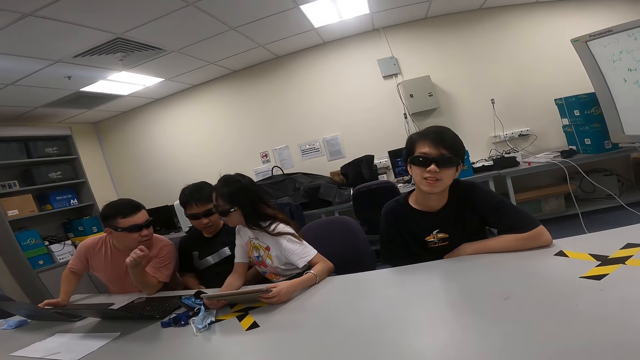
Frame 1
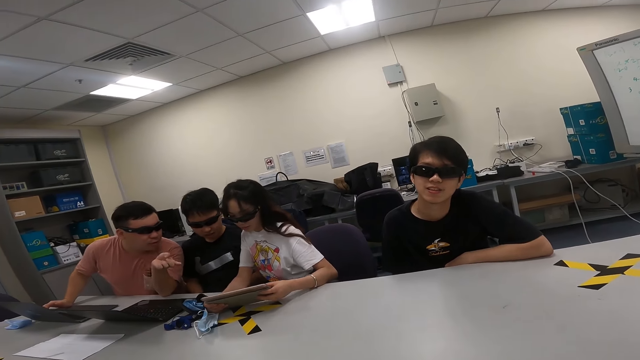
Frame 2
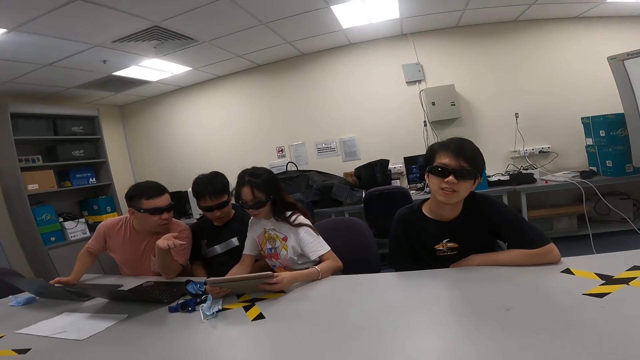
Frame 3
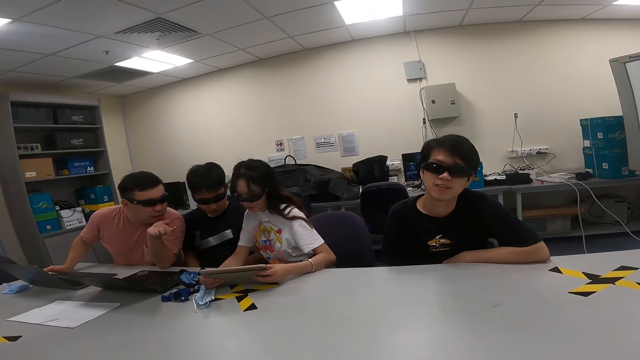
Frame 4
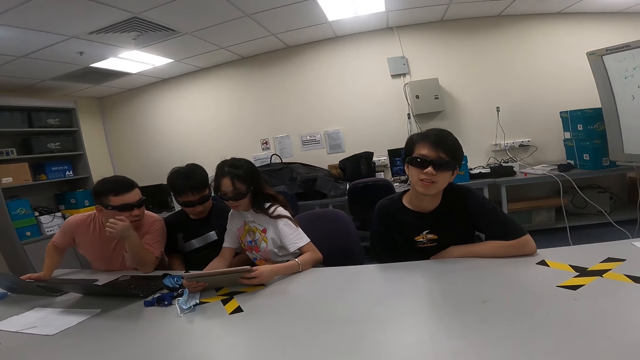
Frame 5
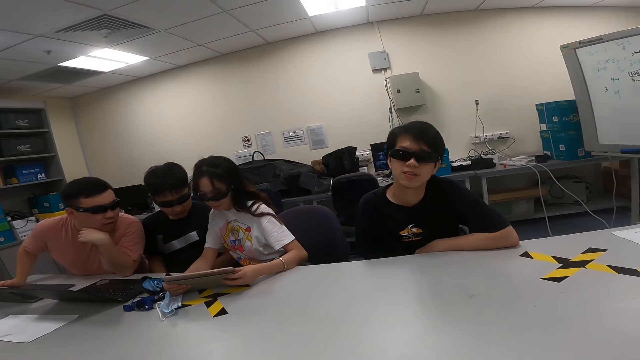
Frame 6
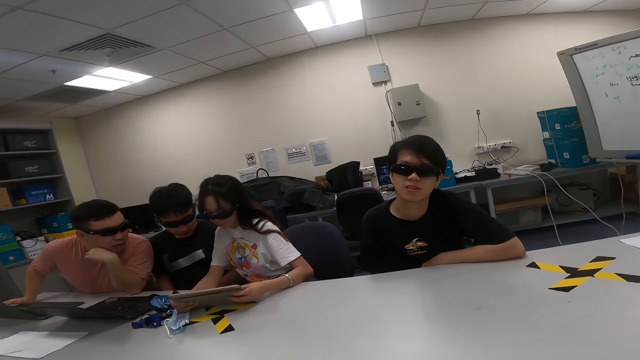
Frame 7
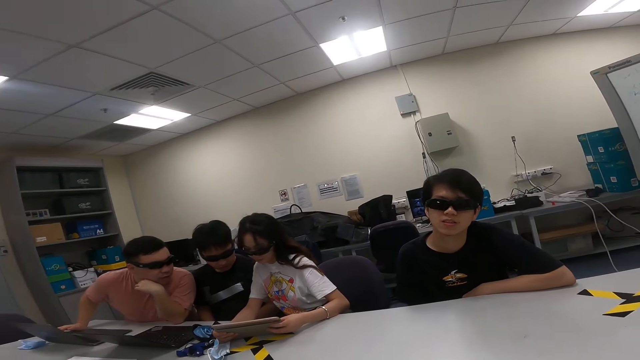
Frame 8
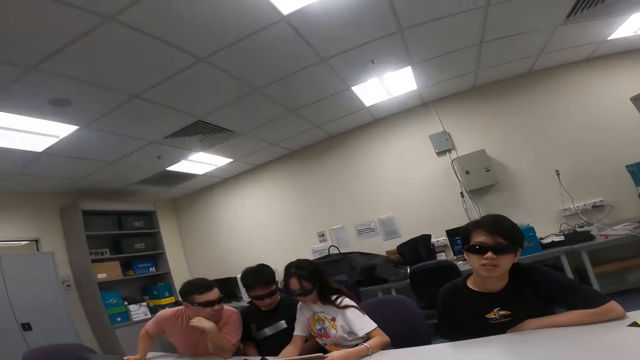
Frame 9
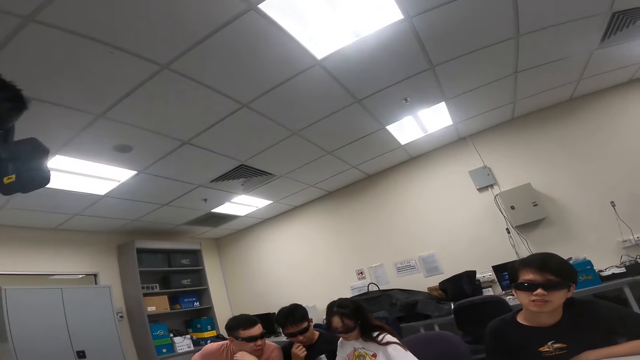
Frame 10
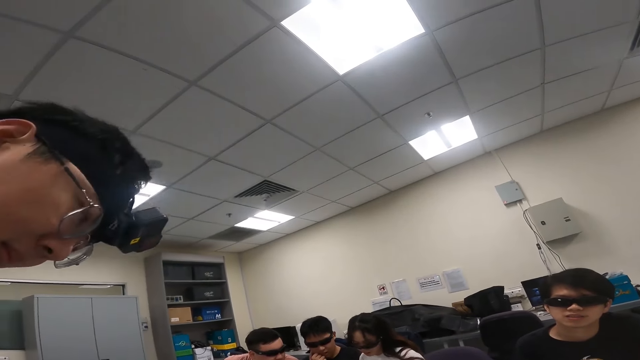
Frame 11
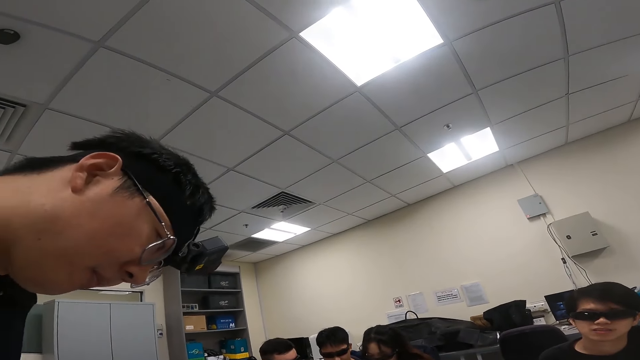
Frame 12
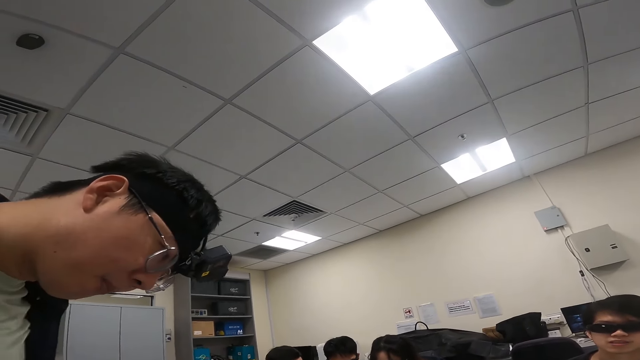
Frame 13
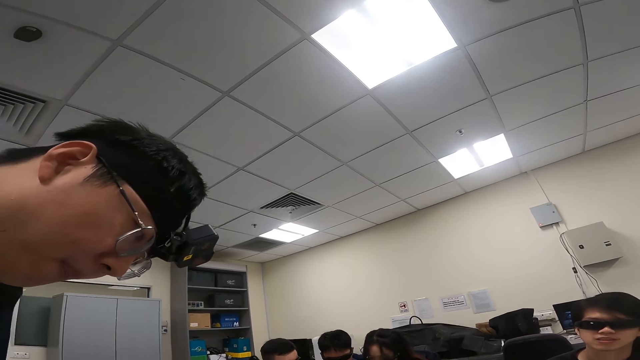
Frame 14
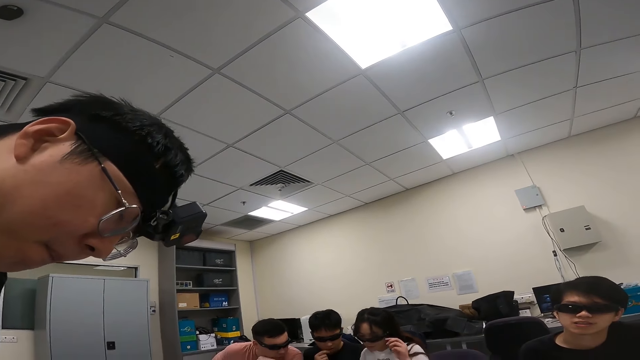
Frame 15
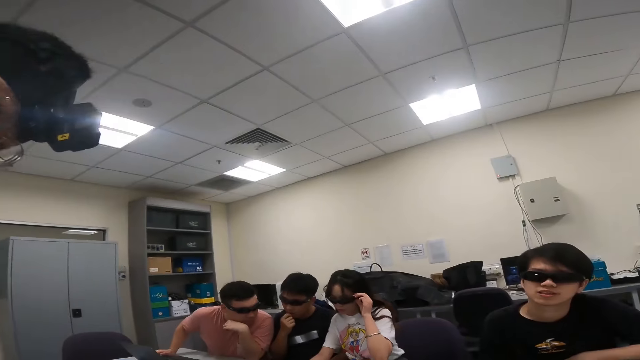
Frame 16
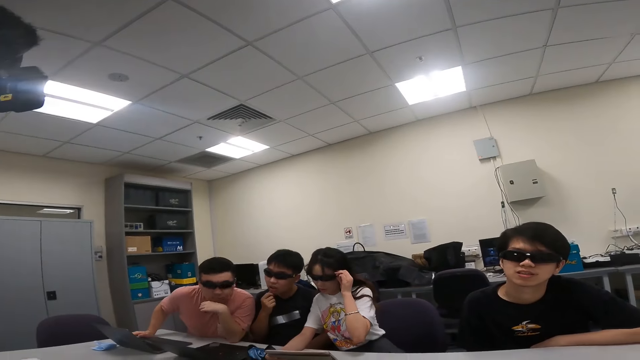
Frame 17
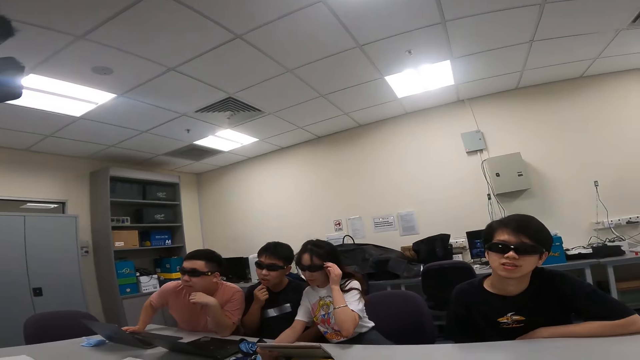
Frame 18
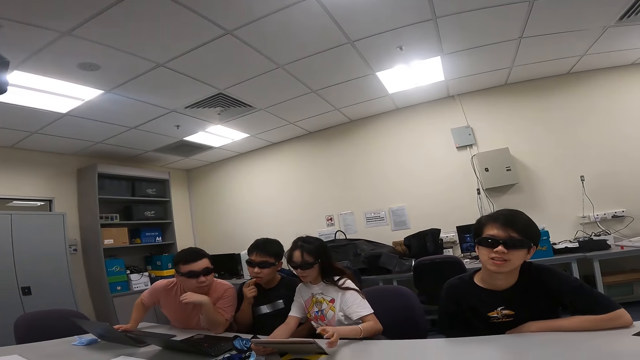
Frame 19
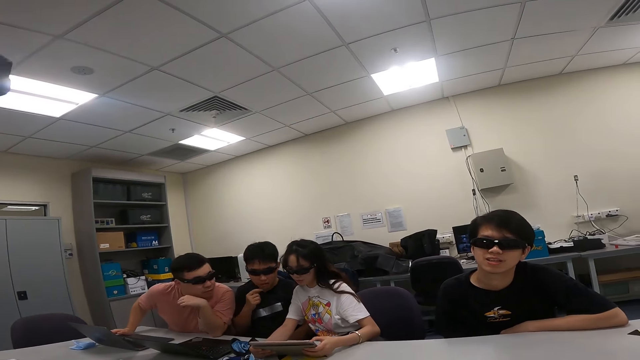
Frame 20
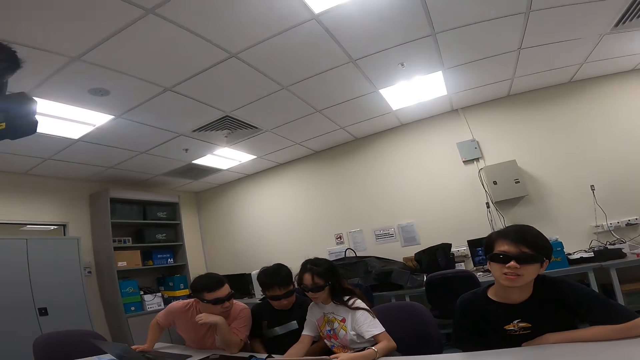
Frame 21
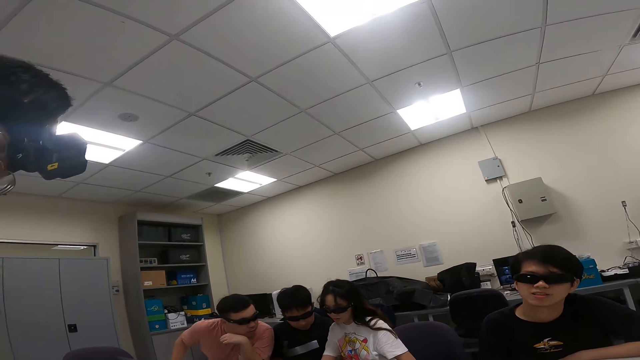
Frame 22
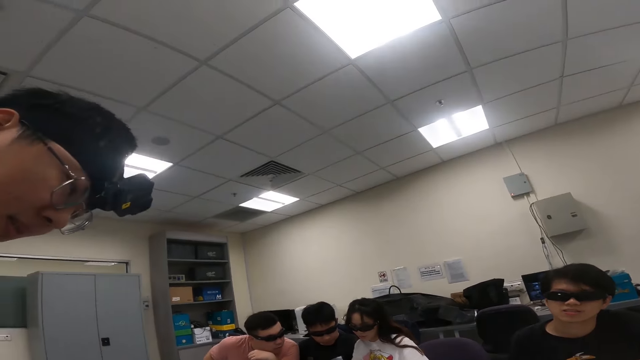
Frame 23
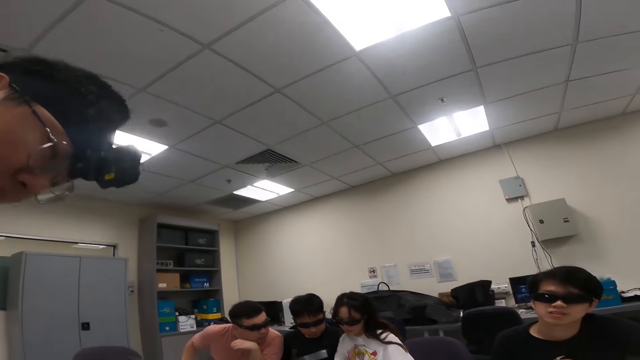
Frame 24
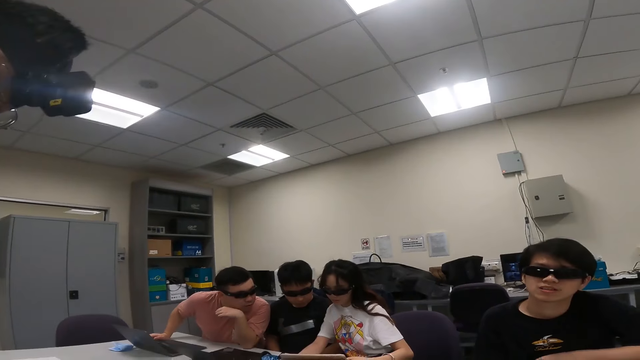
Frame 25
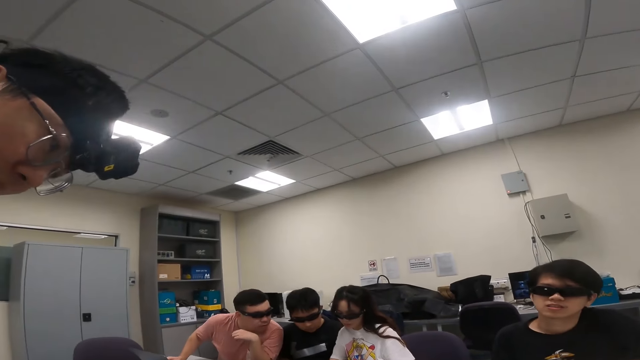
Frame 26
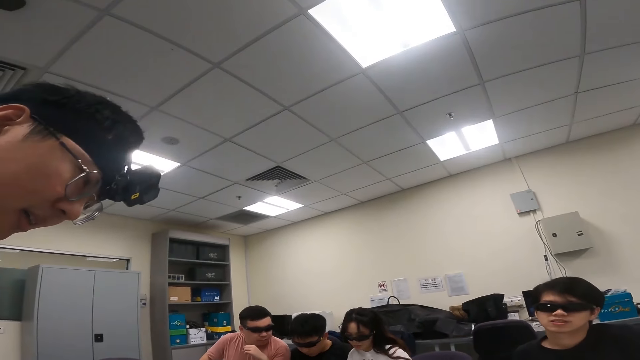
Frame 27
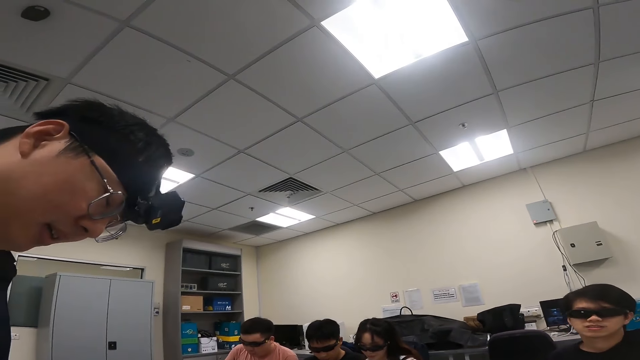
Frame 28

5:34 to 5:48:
A person moves from the laptop. Another person moves close to the laptop. A third person scrolls the tablet. A man dialogs with the camera wearer. A fourth person moves the head close to the table and moves the hand down. The third person touches the goggles. The first person moves the hand from the mouth. The fourth person nods the head.

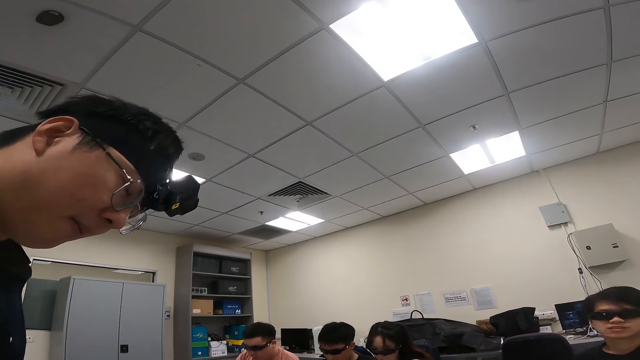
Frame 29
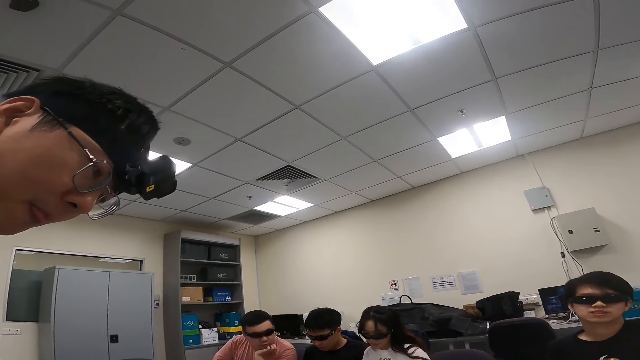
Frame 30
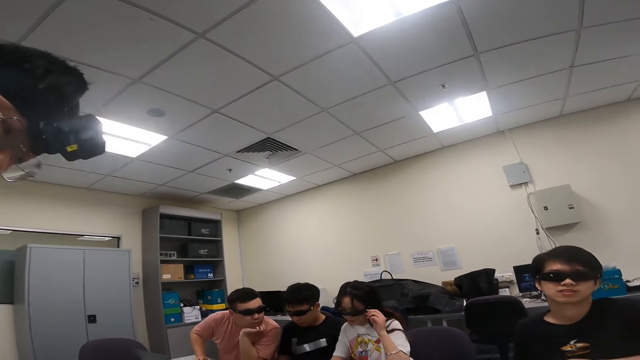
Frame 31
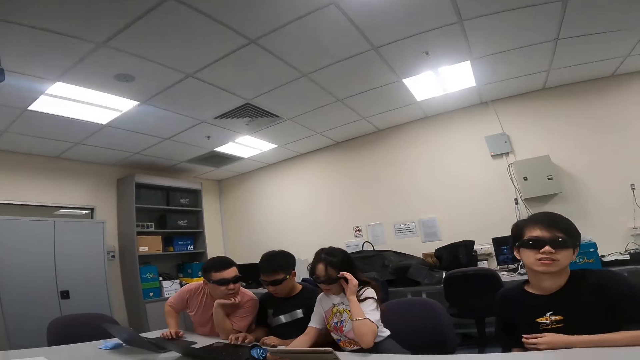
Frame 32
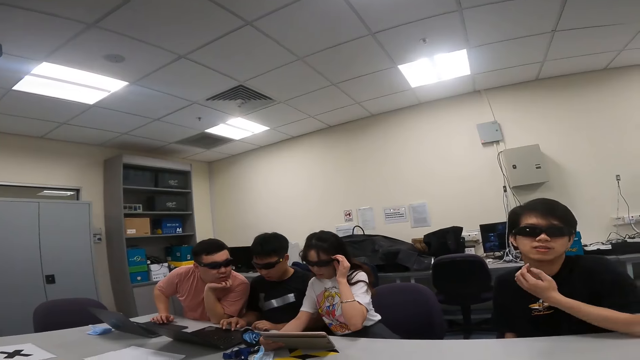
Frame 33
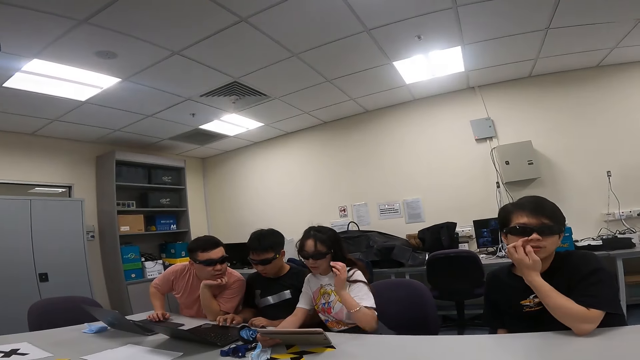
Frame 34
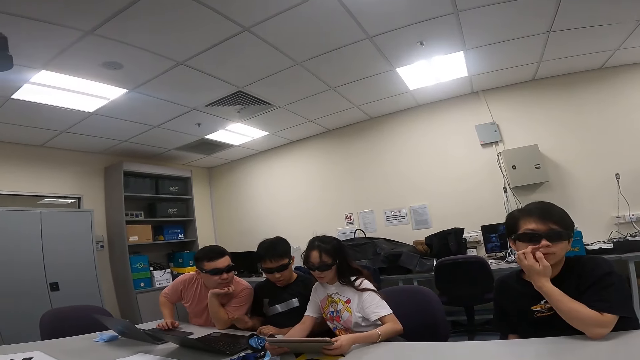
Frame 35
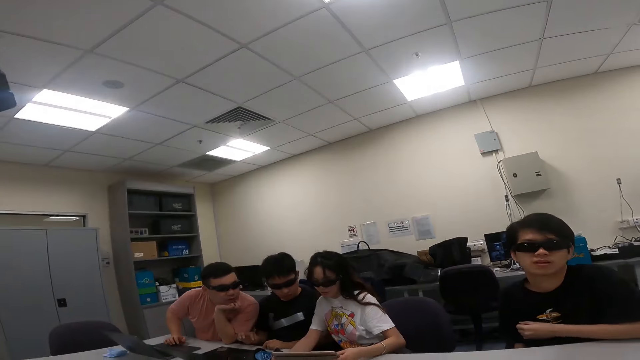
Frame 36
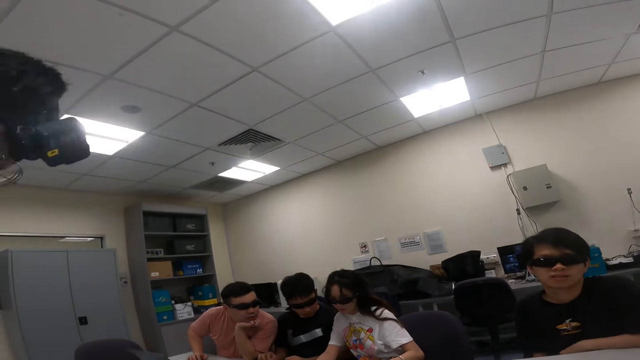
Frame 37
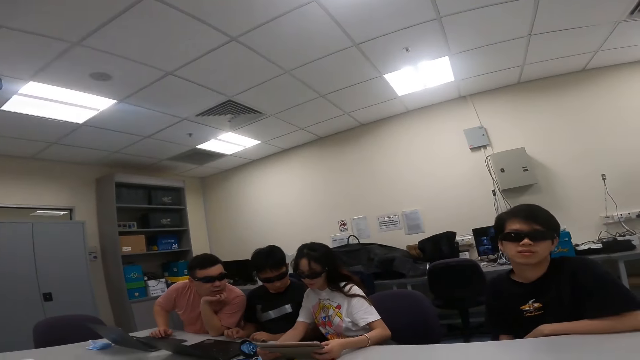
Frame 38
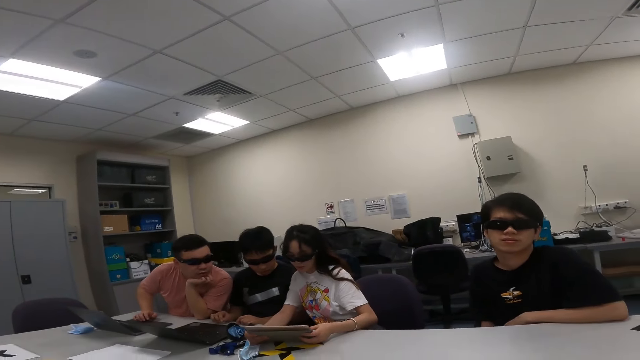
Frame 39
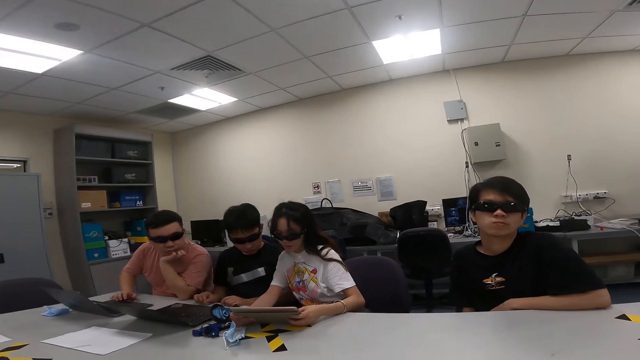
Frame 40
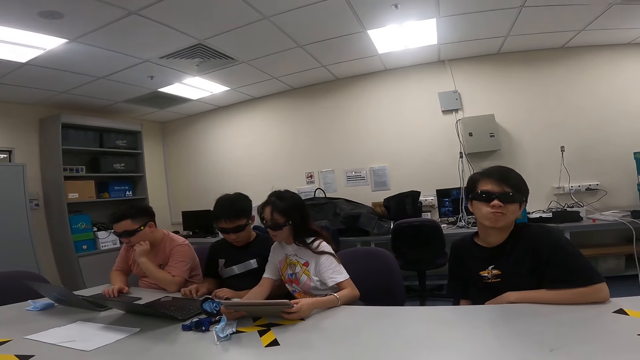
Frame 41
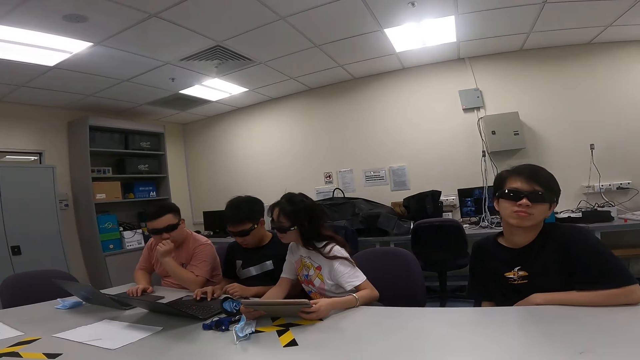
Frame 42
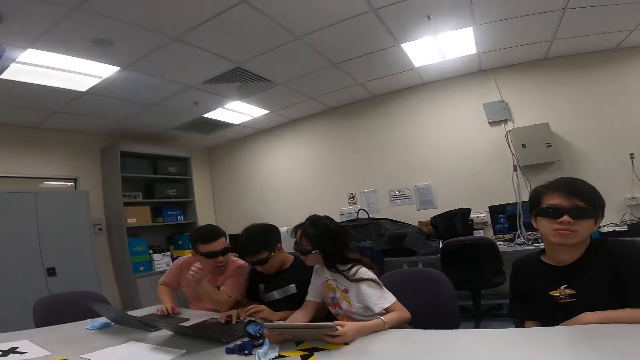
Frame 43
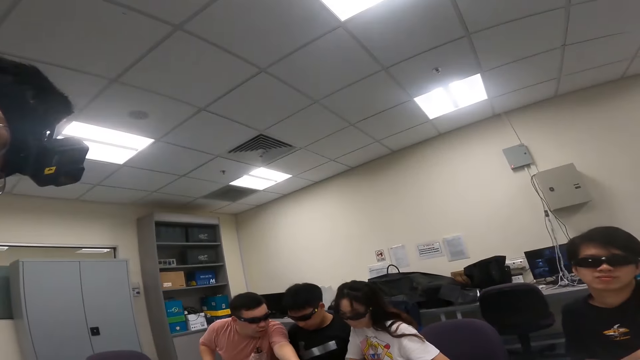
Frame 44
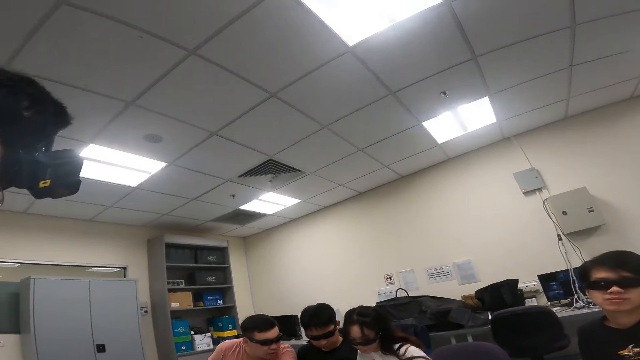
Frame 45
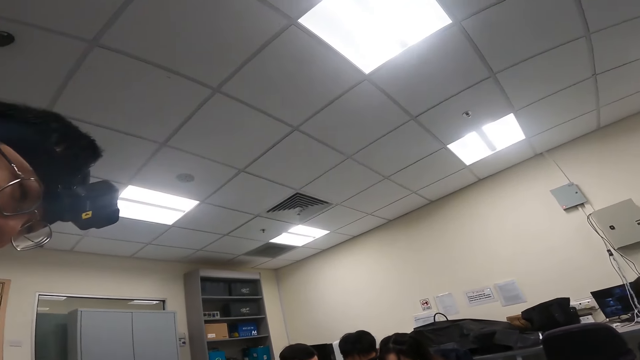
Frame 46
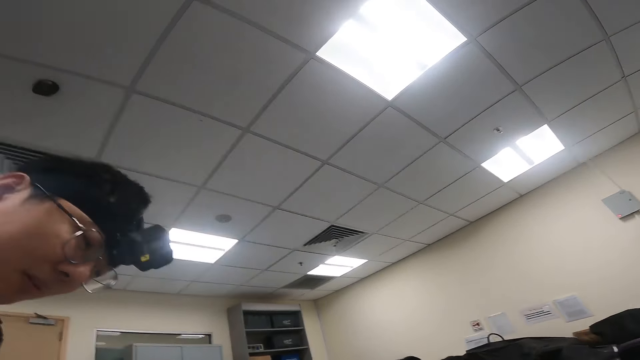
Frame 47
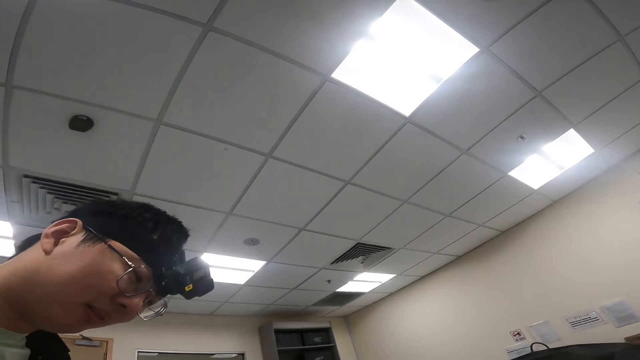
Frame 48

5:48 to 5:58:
A person touches the goggles. Another person touches the nose. The first person scrolls the tablet. The second person moves the hand on the table. A third person touches the laptop. A fourth person touches the laptop.
